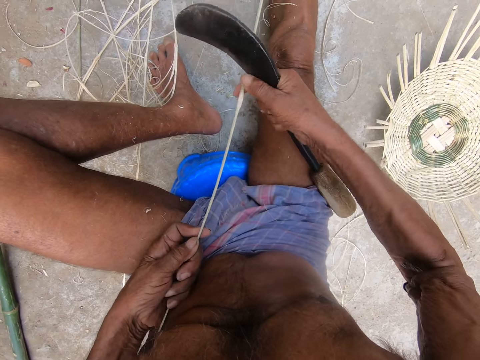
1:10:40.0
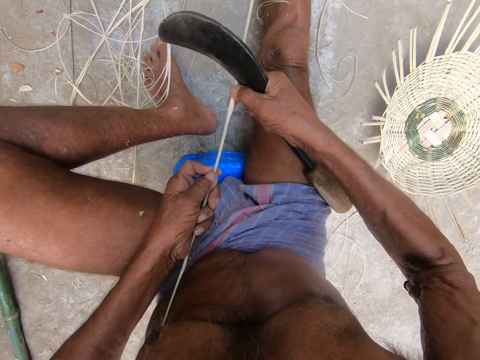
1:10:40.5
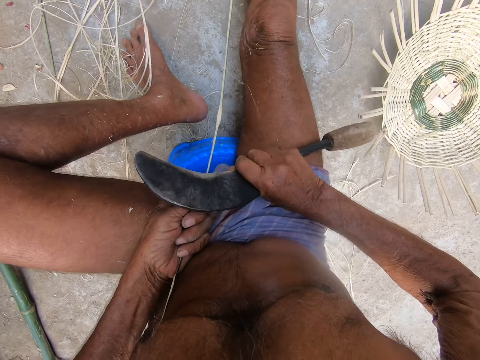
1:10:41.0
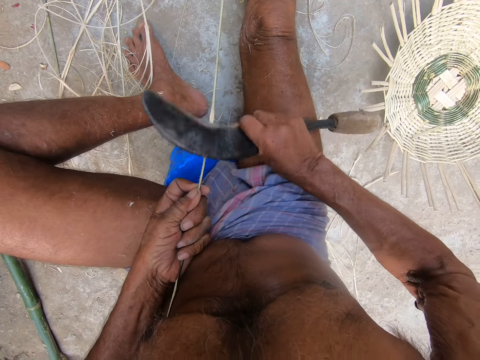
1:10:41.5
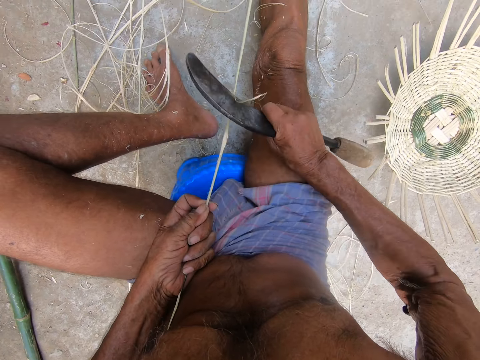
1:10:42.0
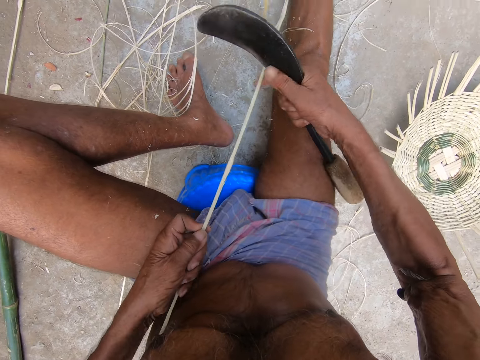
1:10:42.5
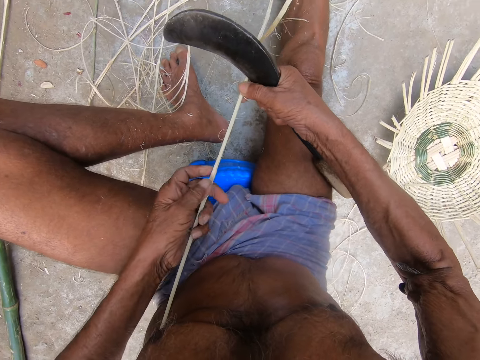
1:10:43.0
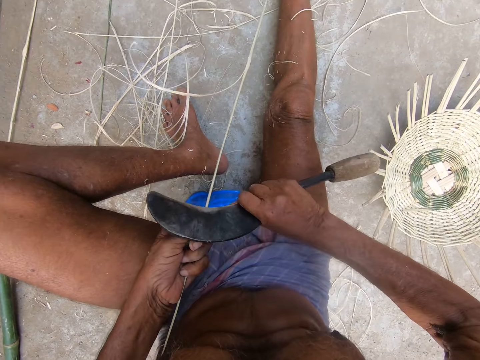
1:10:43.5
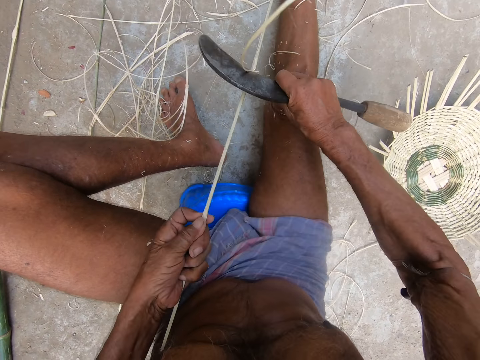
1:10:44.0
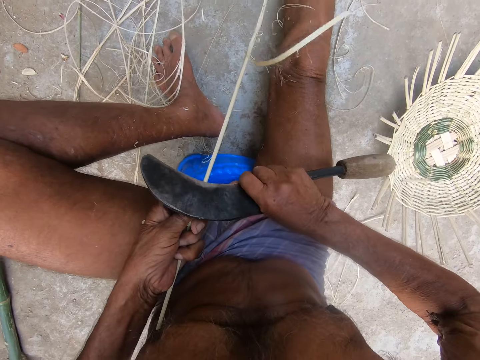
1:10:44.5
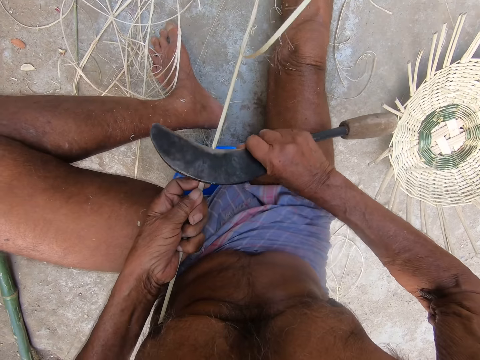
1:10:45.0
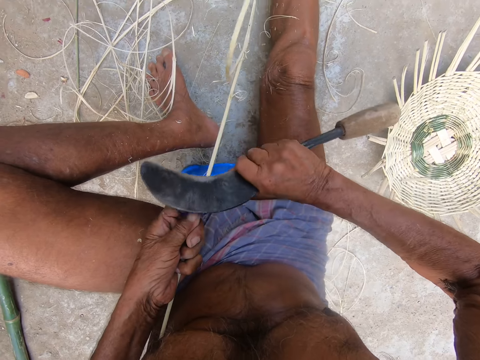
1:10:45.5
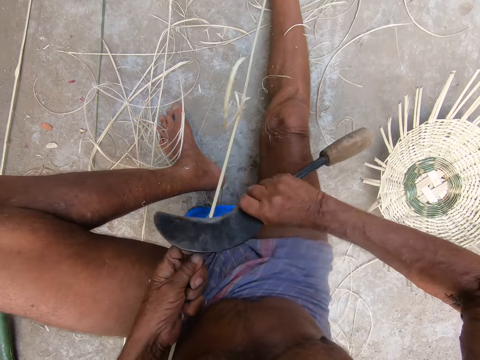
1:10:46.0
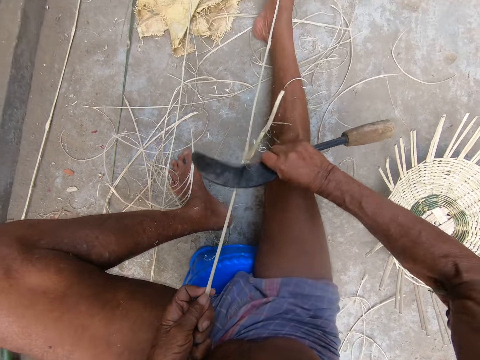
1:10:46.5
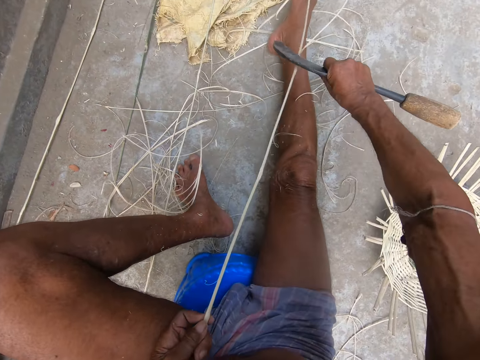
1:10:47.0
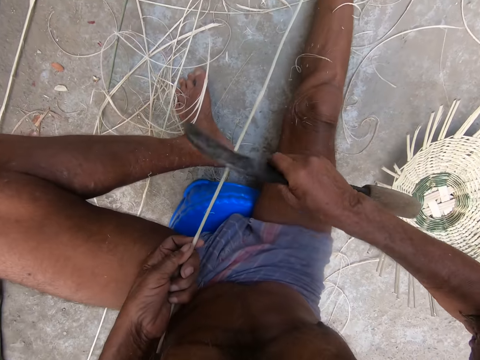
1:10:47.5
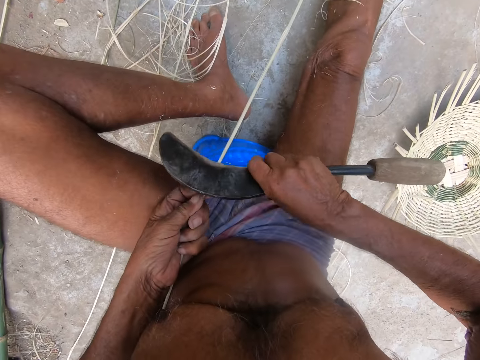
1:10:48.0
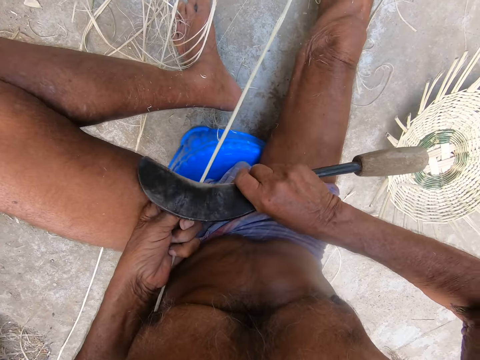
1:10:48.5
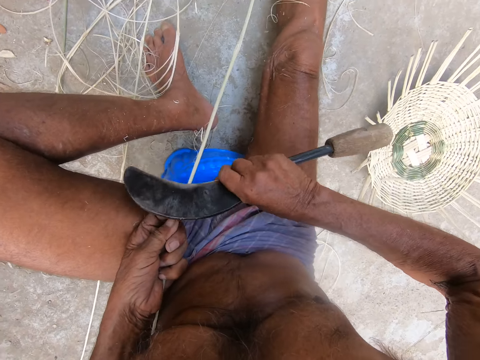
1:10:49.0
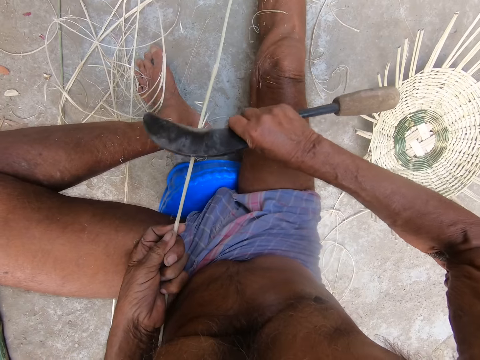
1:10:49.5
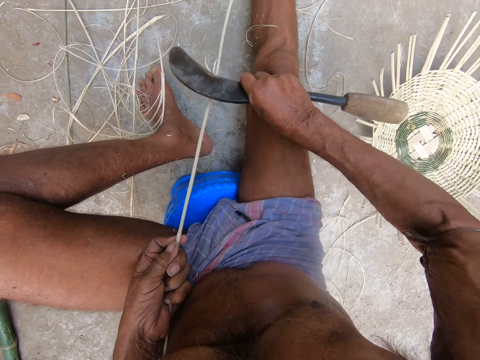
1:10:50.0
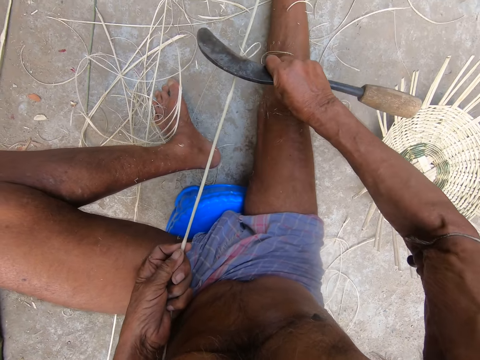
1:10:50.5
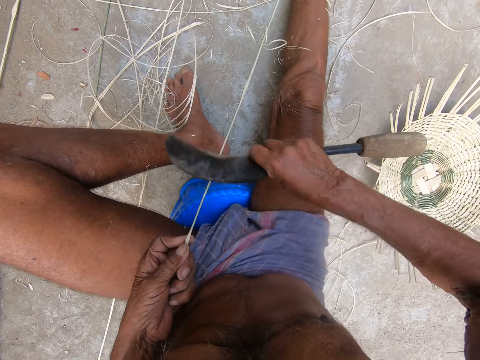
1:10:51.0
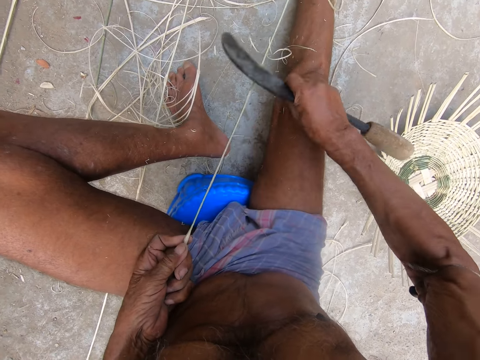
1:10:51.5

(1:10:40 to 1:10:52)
The camera wearer pulls the bamboo stick and sharpens the bamboo stick. They pull the bamboo stick and sharpen the bamboo stick.

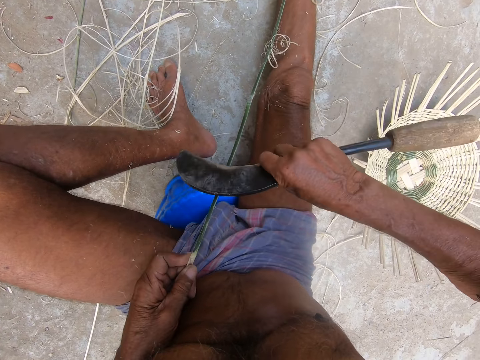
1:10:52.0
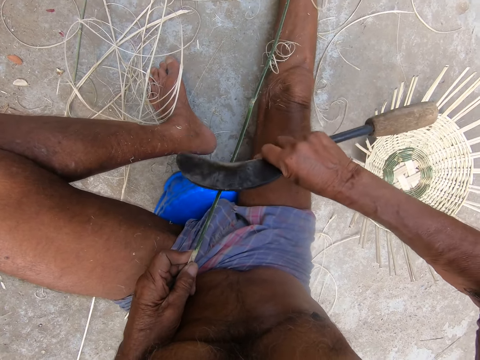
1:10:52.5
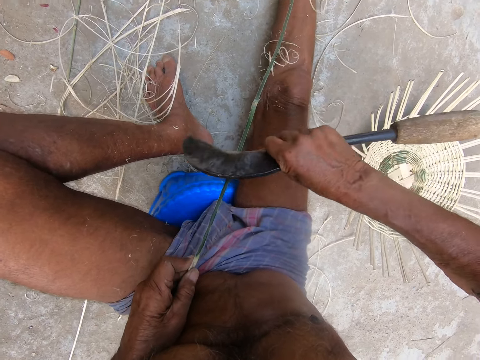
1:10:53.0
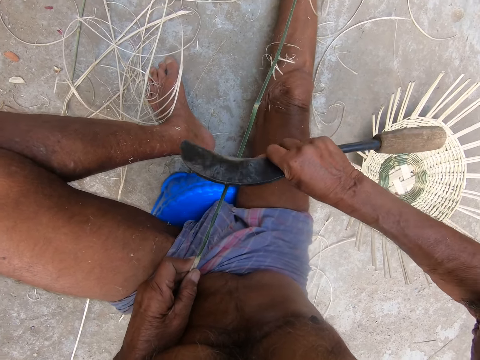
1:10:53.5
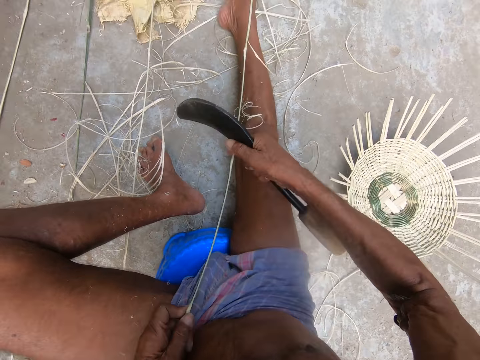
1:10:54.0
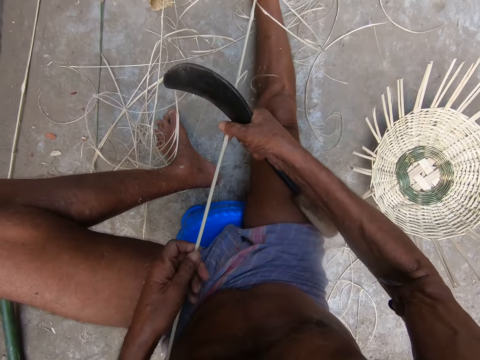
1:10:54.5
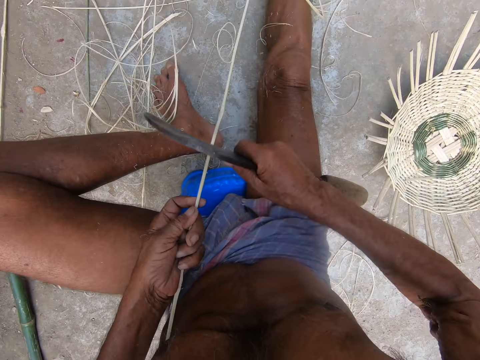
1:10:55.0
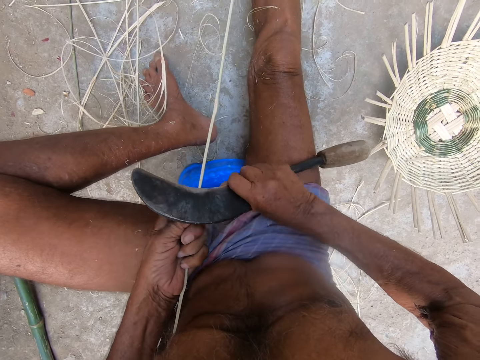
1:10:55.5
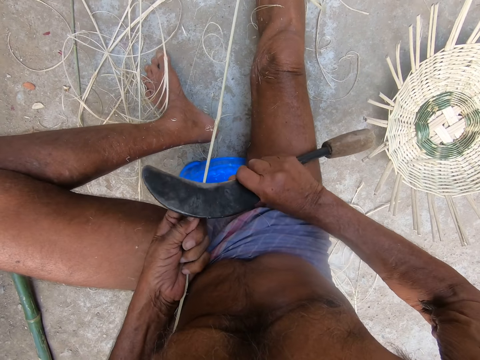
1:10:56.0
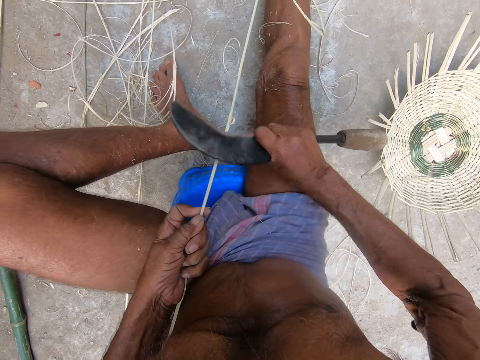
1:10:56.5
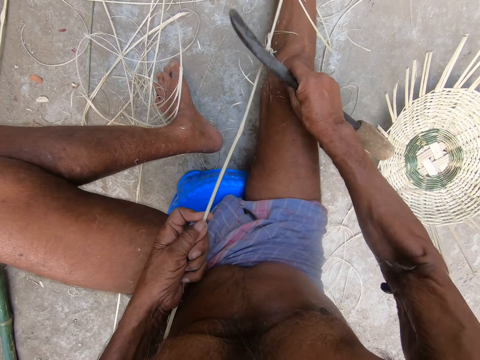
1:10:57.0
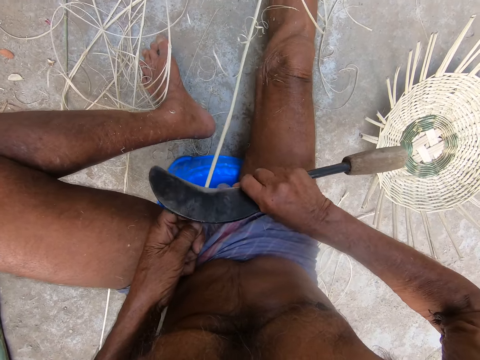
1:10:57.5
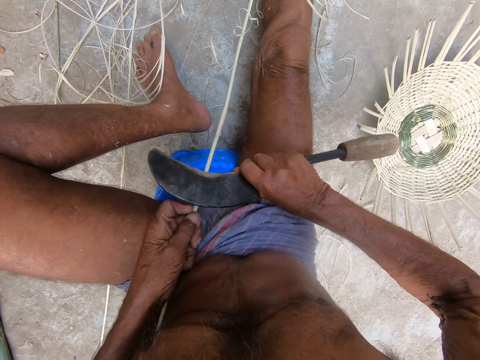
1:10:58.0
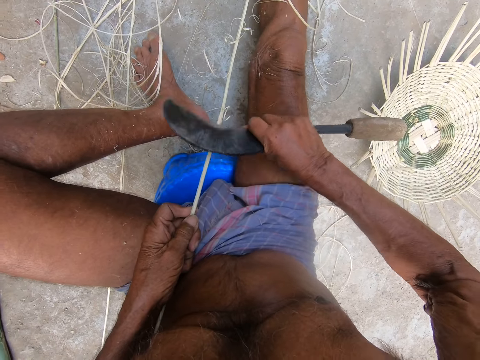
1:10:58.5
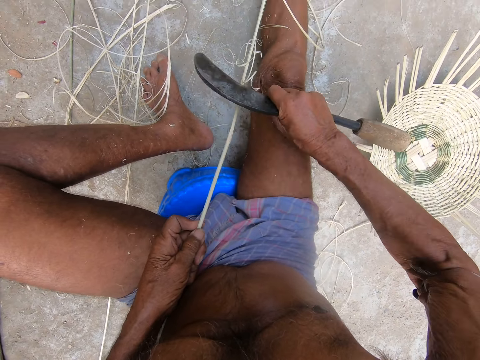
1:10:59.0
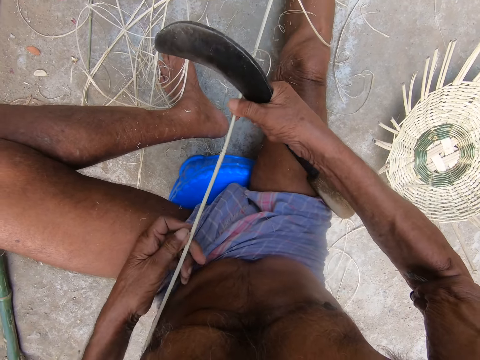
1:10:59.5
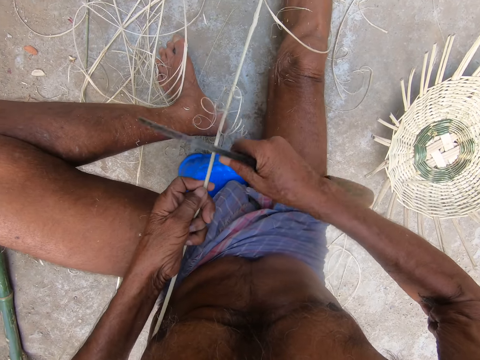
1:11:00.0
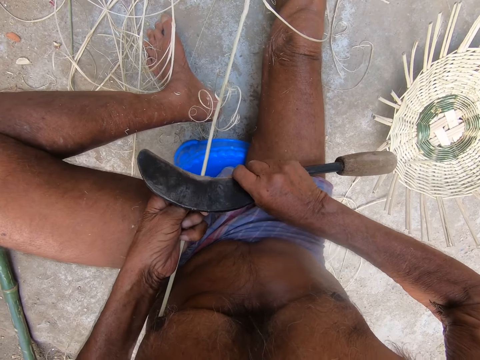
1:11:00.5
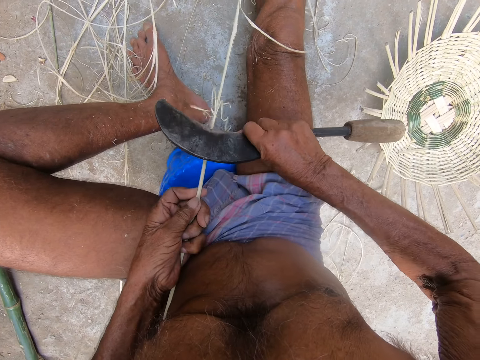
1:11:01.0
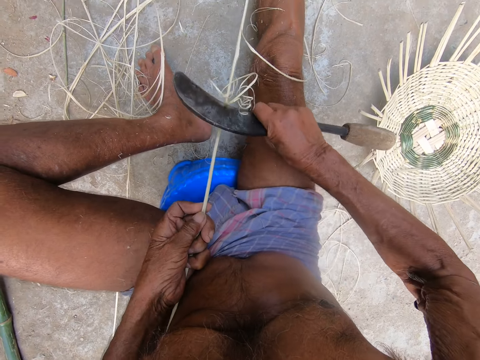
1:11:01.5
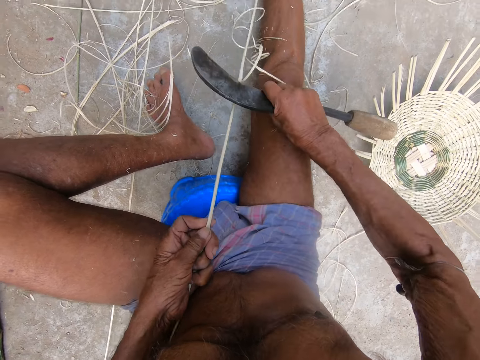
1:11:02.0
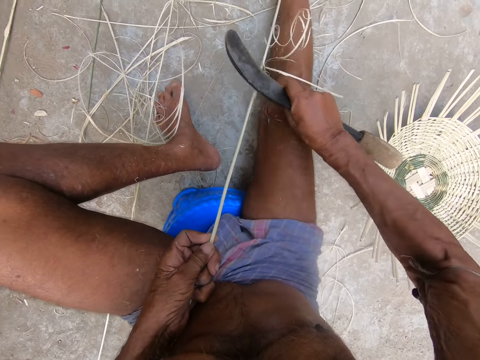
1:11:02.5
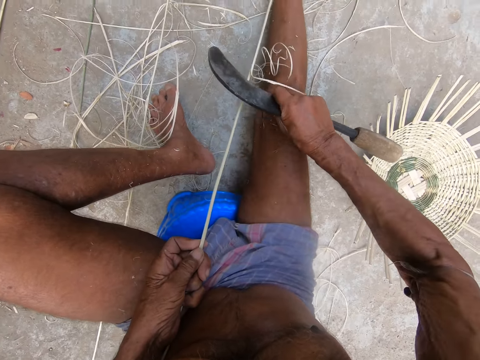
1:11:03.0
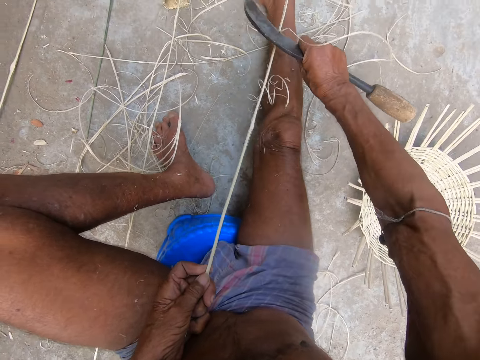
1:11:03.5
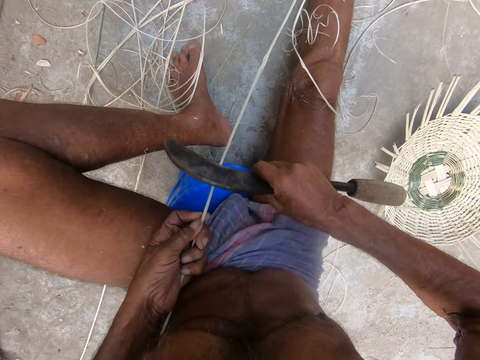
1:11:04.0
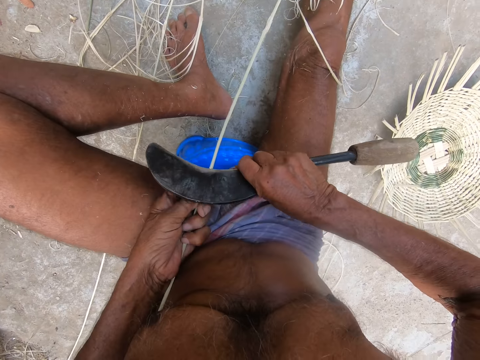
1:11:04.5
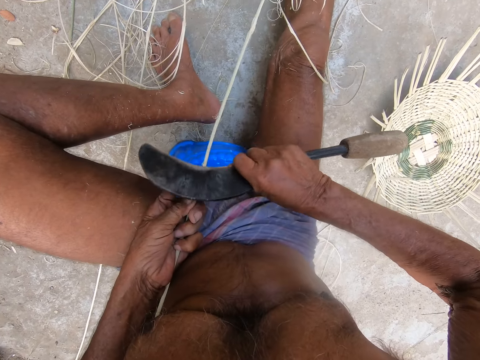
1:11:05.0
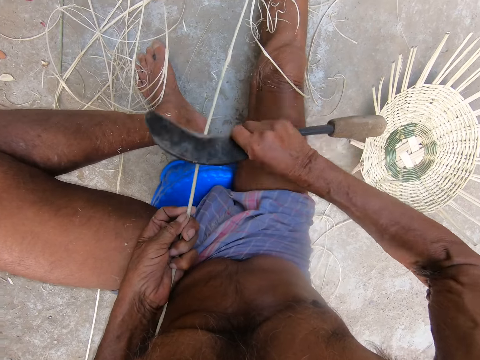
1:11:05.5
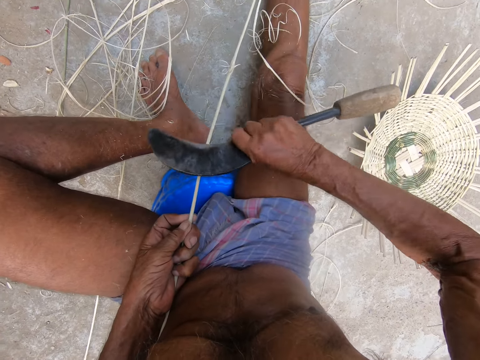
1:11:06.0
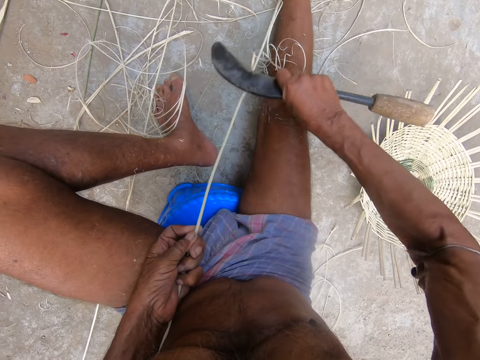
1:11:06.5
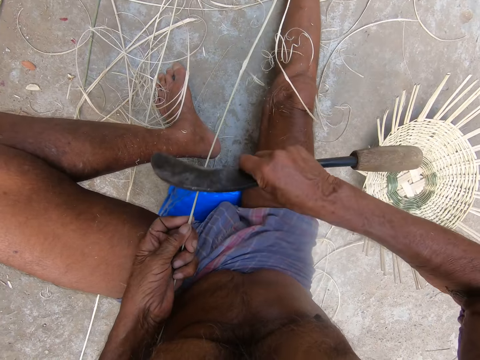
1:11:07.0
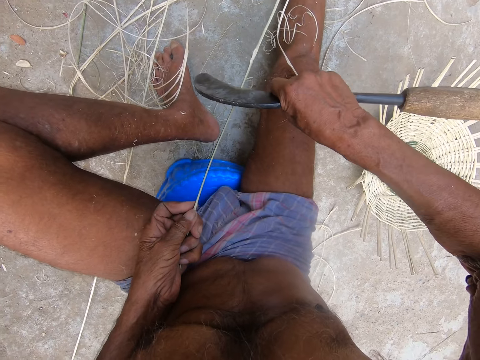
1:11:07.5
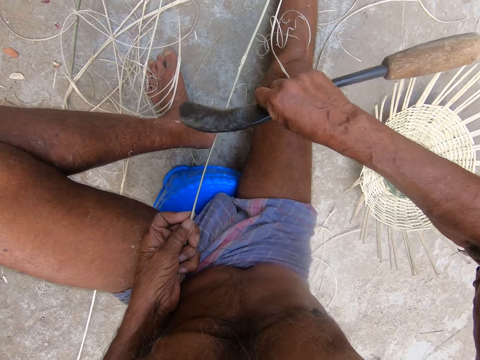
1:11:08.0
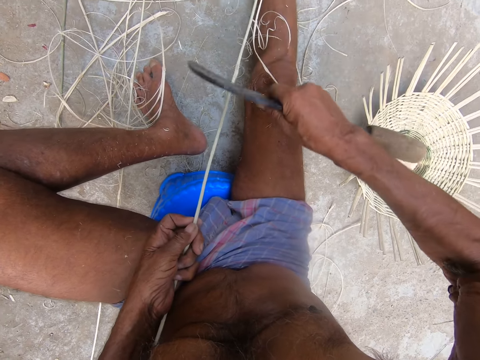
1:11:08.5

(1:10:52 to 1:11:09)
The camera wearer pulls the willow rod with both hands. He scrapes the willow rod with the sickle in his right hand. He pulls the willow rod with both hands. He scrapes the willow rod with the sickle in his right hand.
